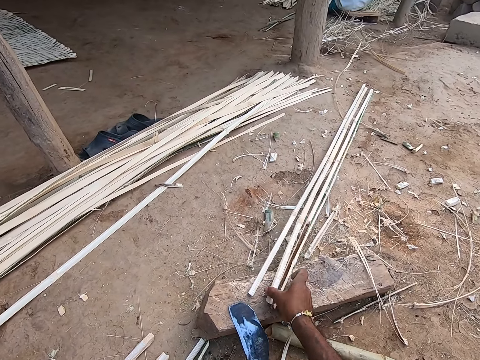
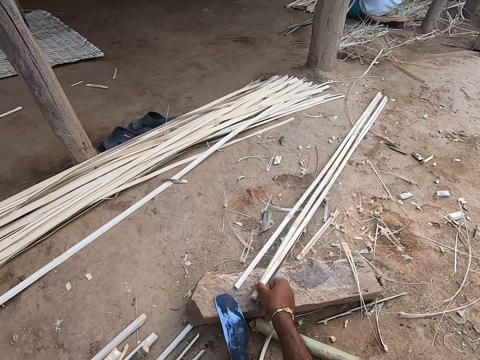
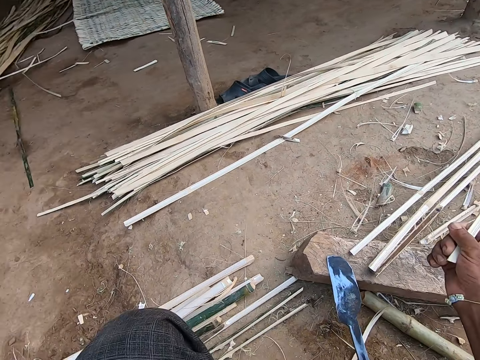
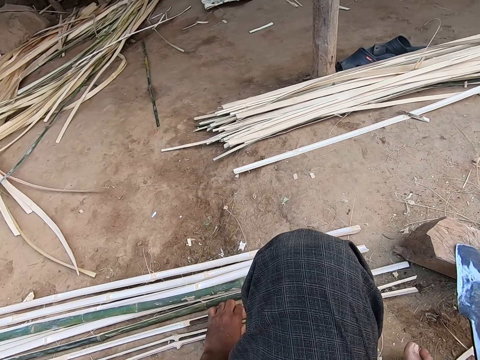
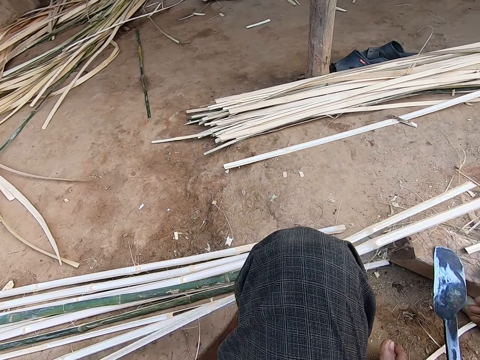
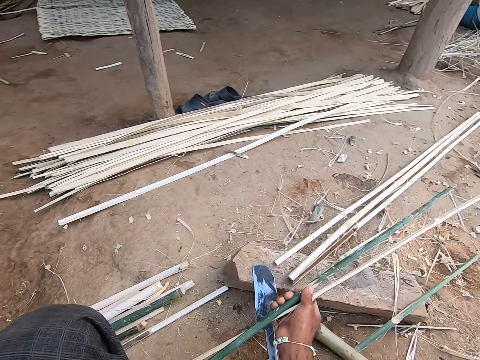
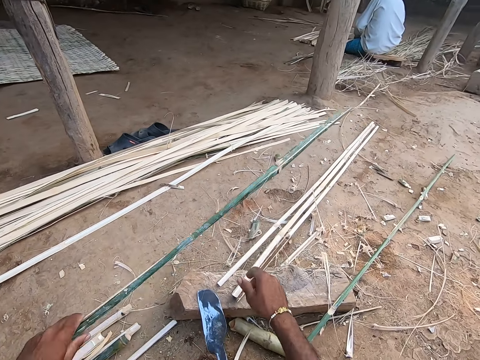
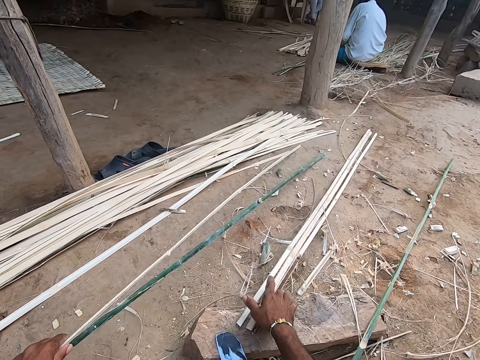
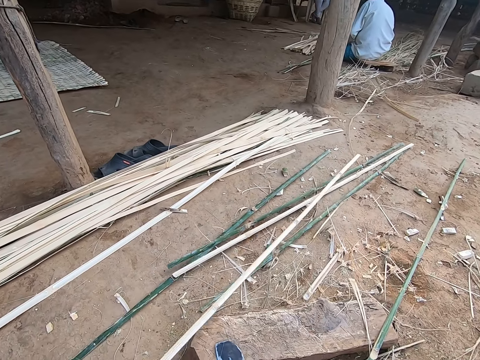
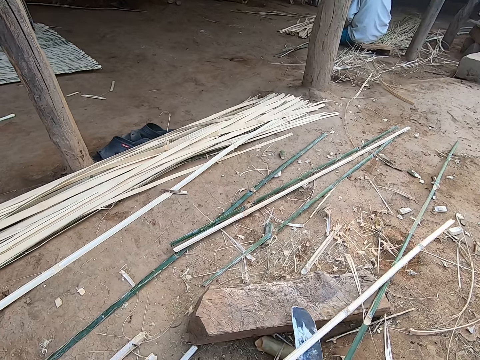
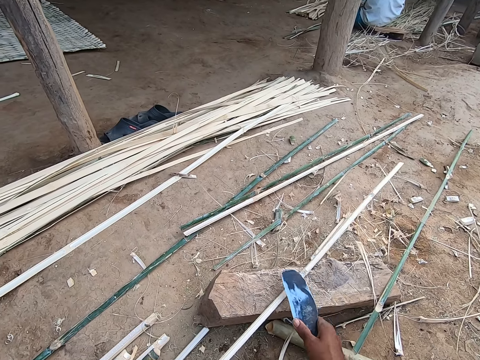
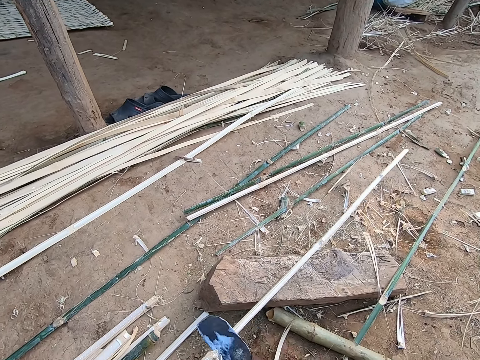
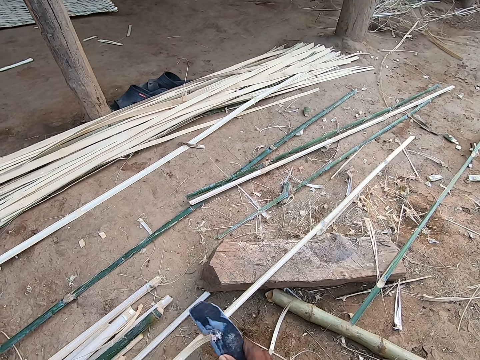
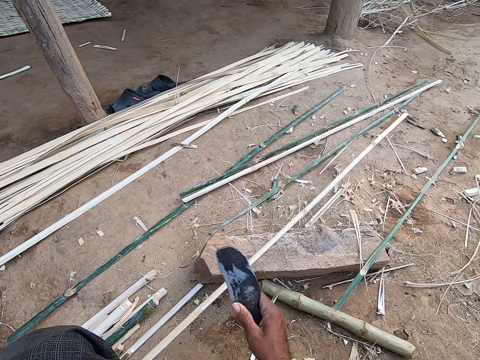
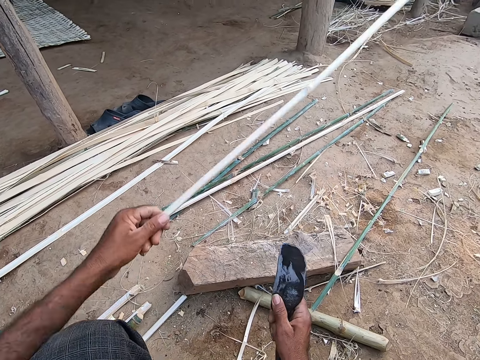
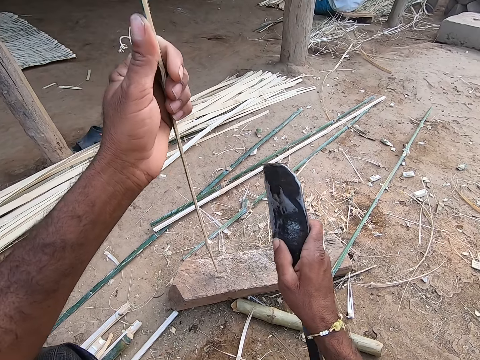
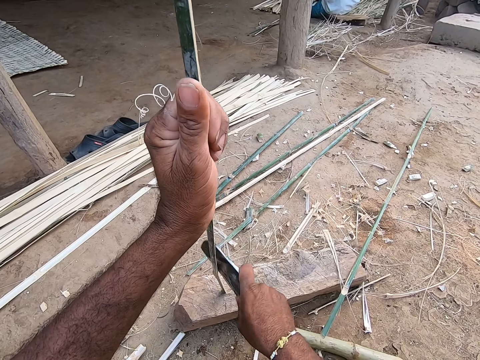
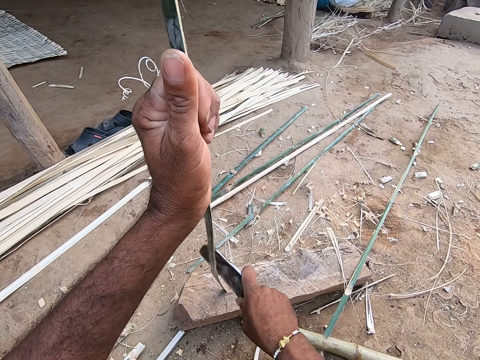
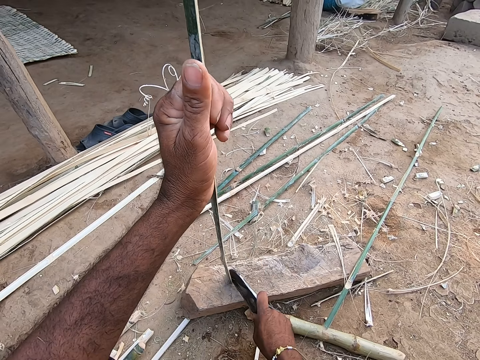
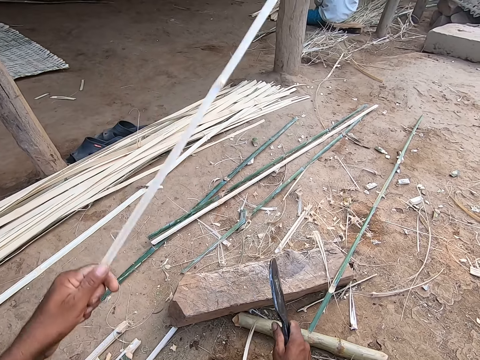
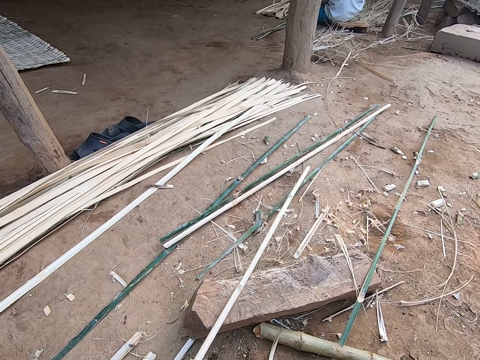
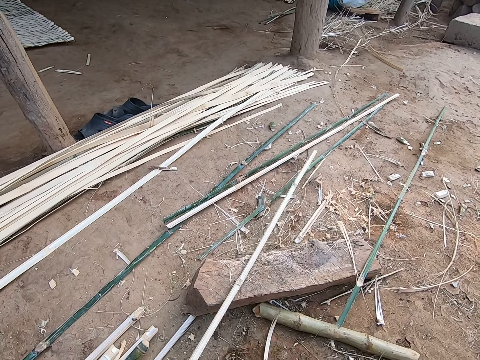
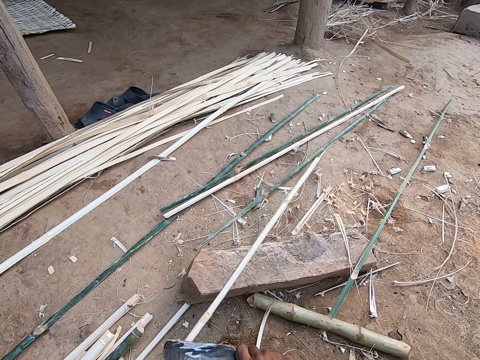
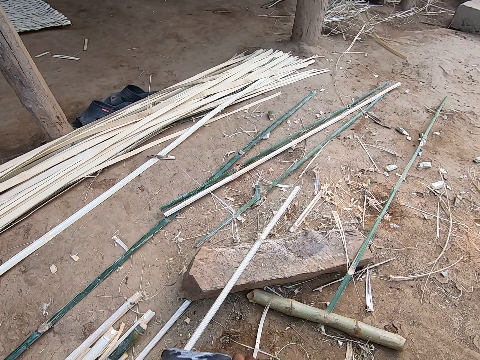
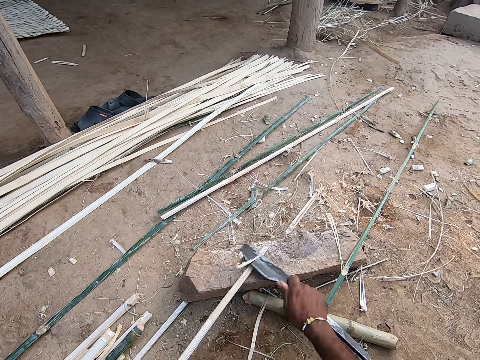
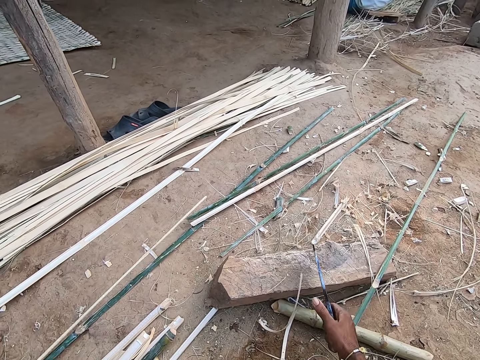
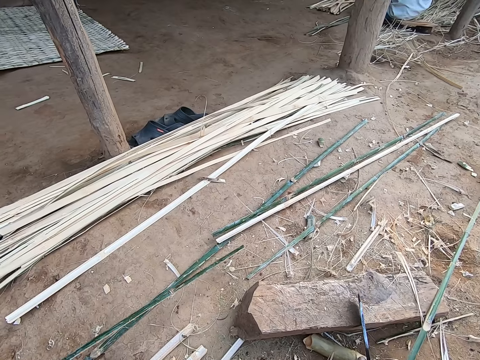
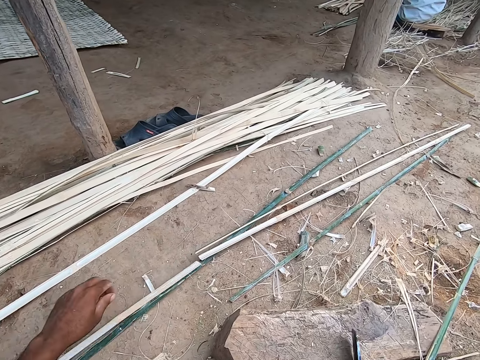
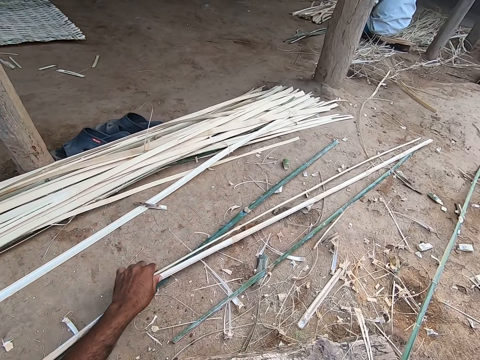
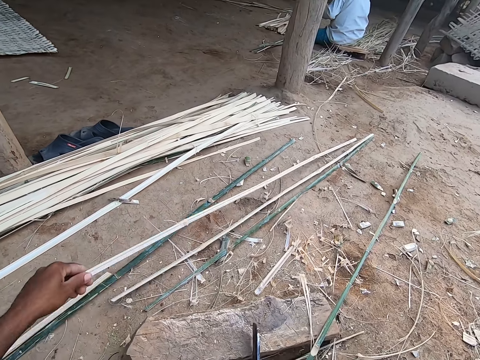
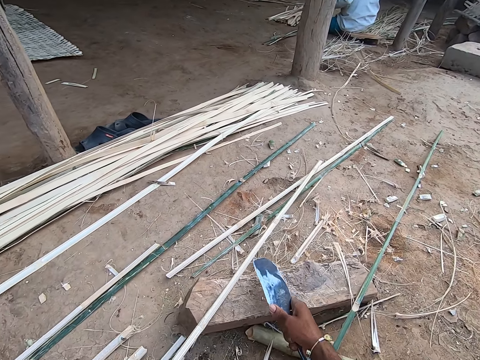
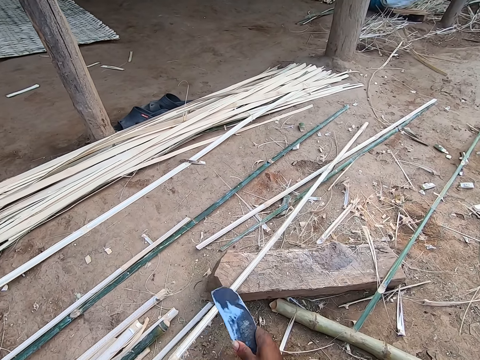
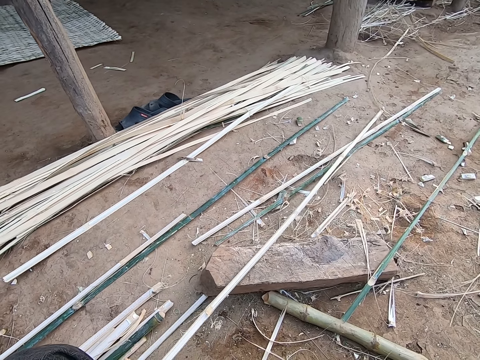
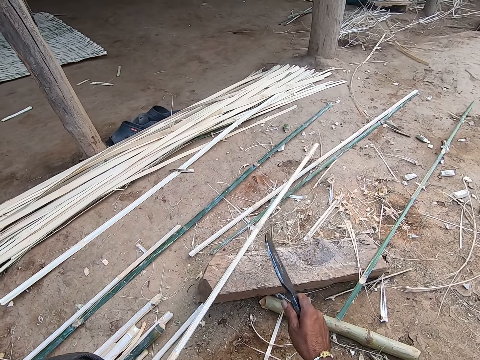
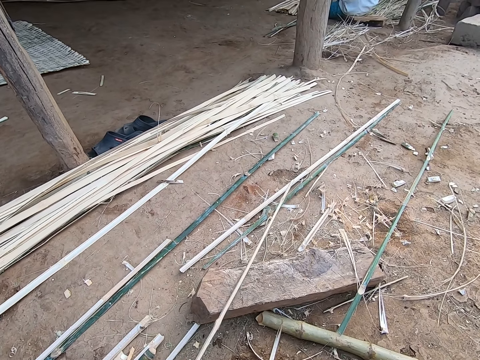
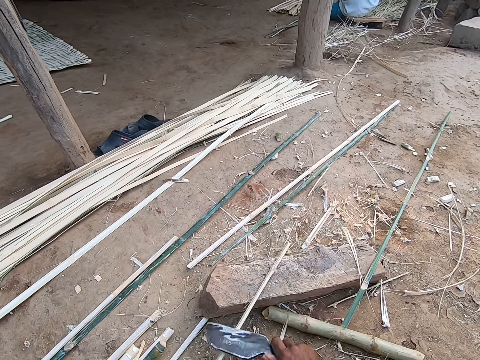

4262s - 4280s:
The camera wearer picks a bamboo strip from the plank with his right hand. He picks bamboo strips from the ground with his left hand. He holds the bamboo strips with his hands. He removes bamboo strips from the plank to the ground with his right hand. He picks the knife from the plank with his right hand. He places a bamboo strip on the plank with his left hand. He scrapes the bamboo strip on the plank with the knife in his right hand. He adjusts the bamboo stick. He removes part of the bamboo. He places the bamboo on the wood. He removes the parts of the bamboo. He drops the bamboo strip on the ground with his left hand. He moves a bamboo strip from the ground to the plank with his left hand. He scrapes the bamboo strip on the plank with the knife in his right hand.

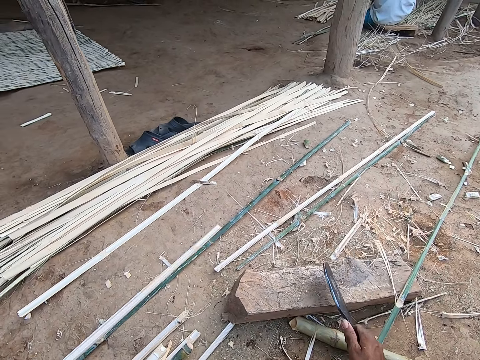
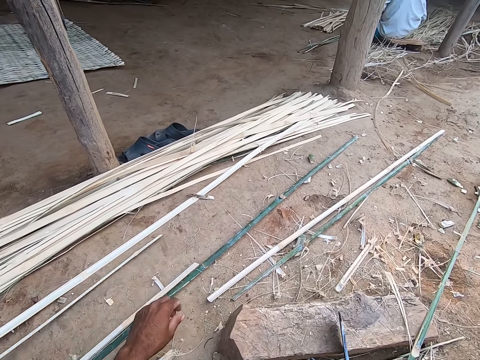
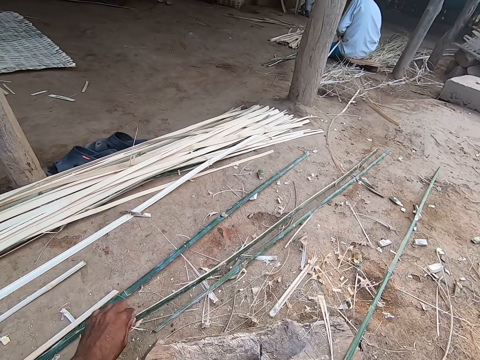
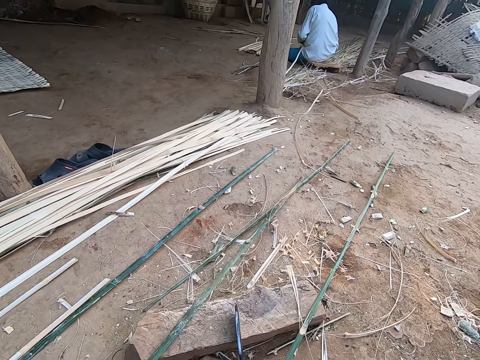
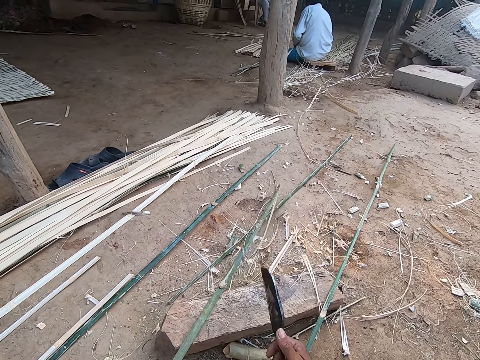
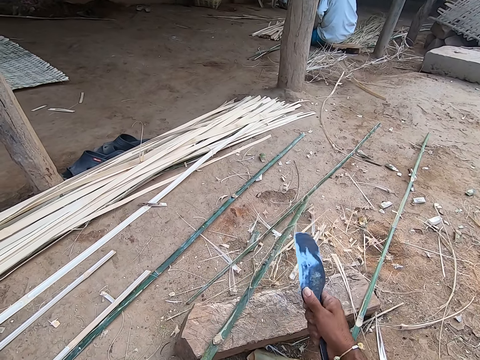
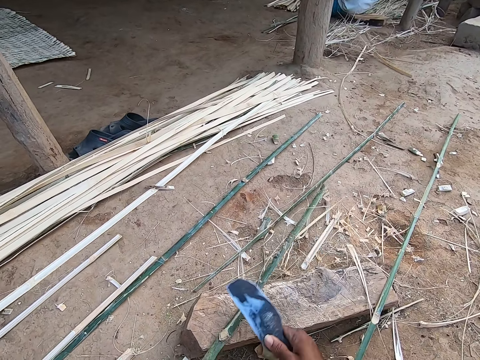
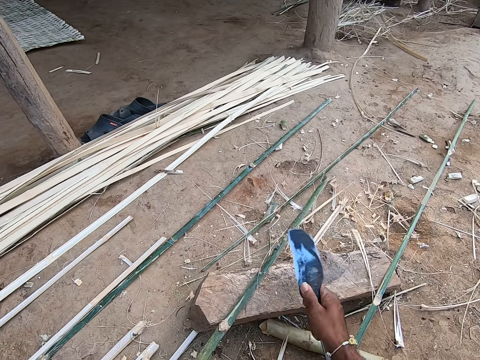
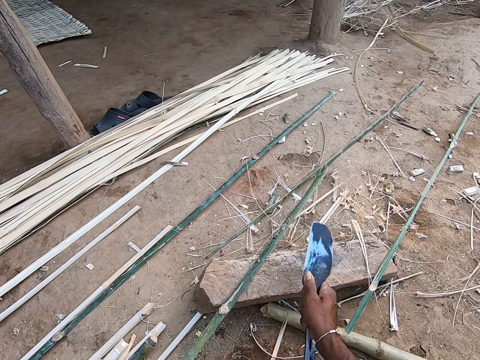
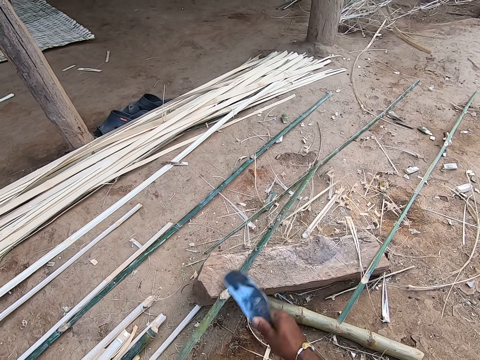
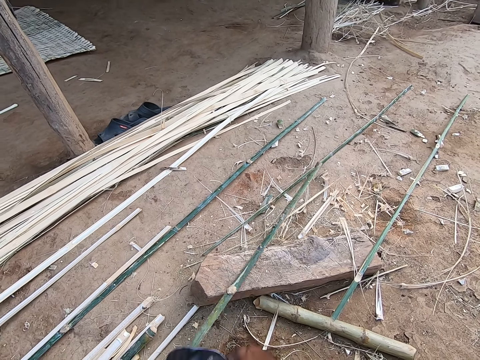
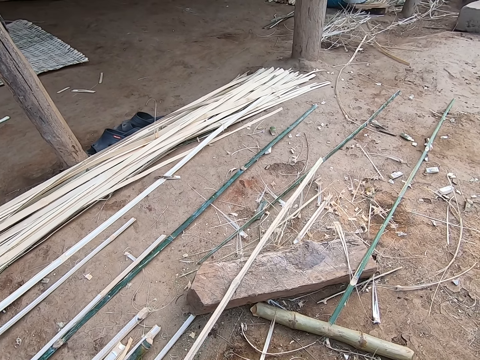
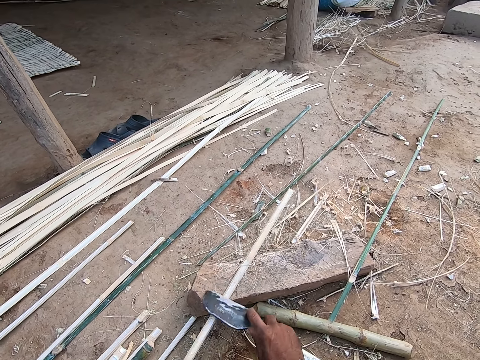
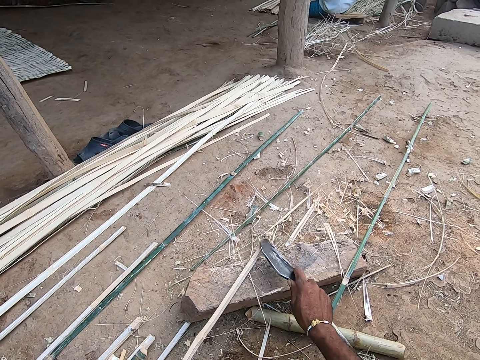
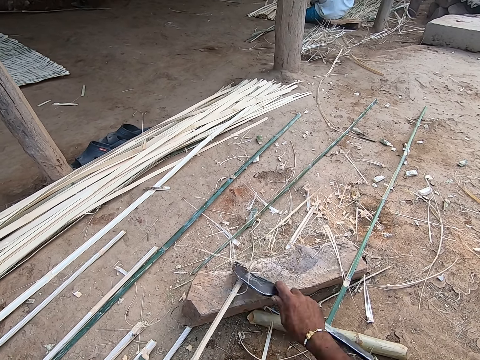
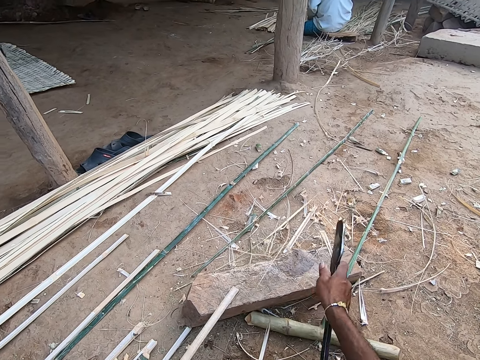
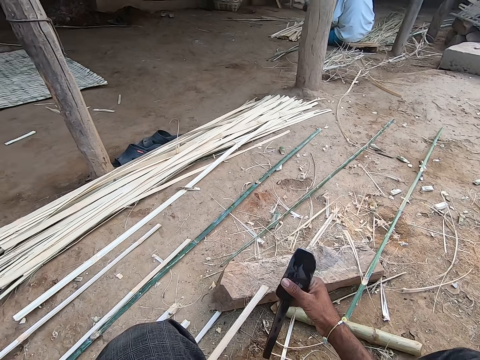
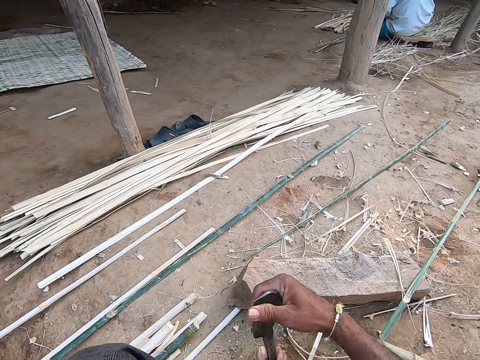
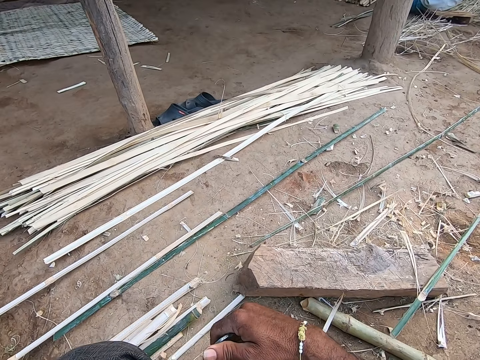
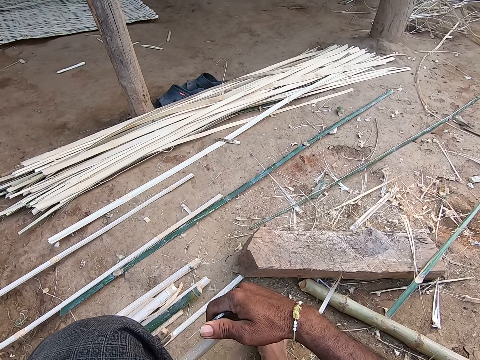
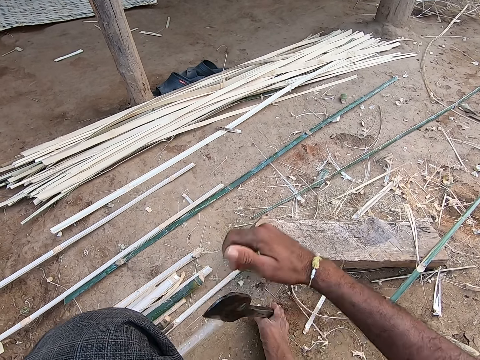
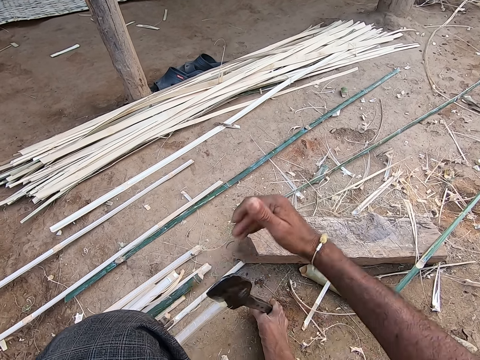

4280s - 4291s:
The camera wearer drops the bamboo strip on the ground with his left hand. He moves a bamboo strip from the ground to the plank with his left hand. He scrapes the bamboo strip on the plank with the knife in his right hand. He slices the bamboo strip in his left hand with the knife in his right hand and leg.
